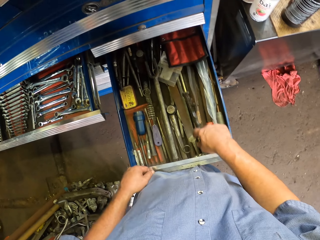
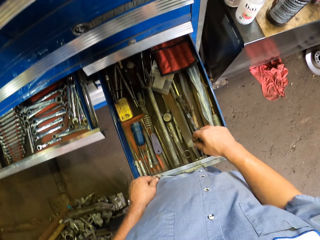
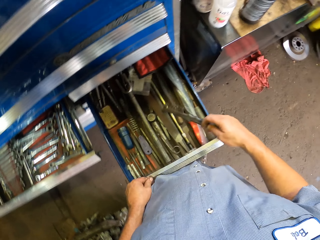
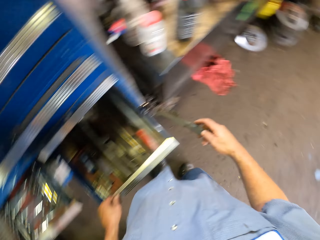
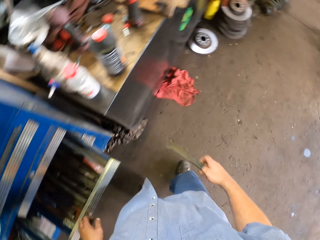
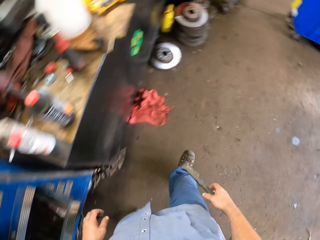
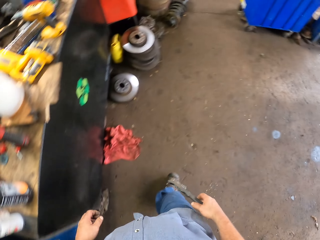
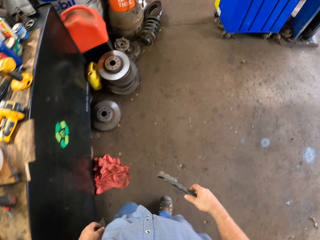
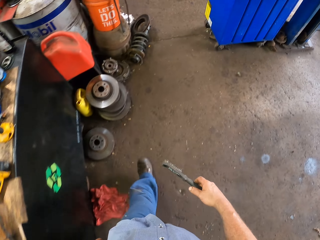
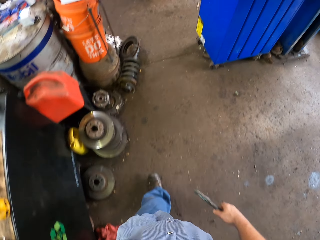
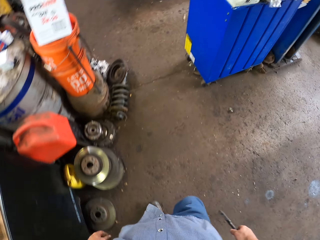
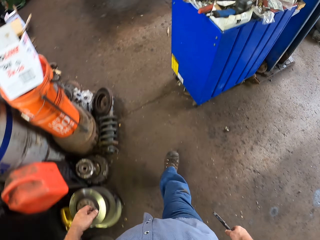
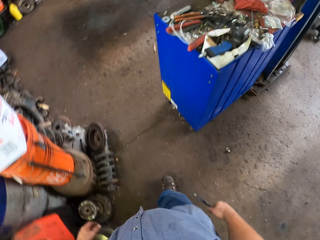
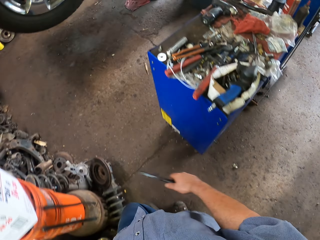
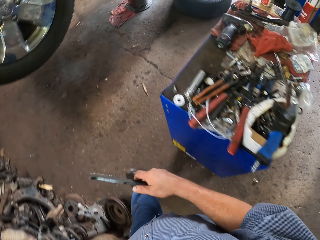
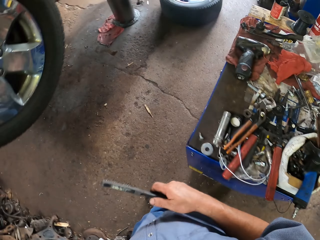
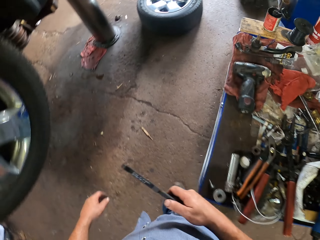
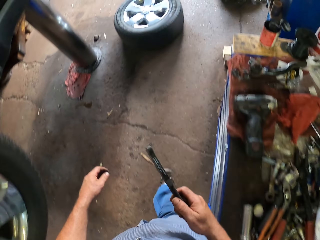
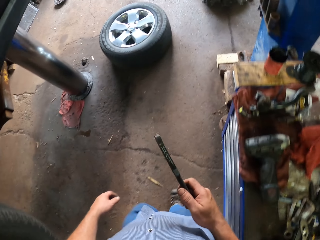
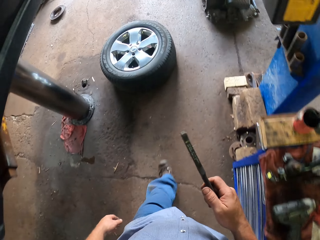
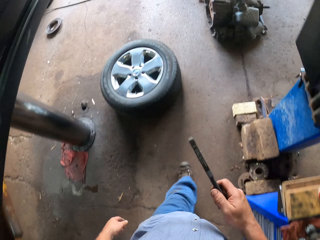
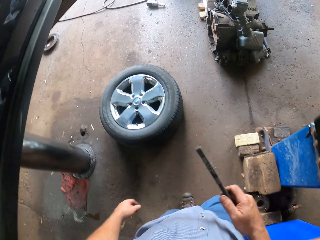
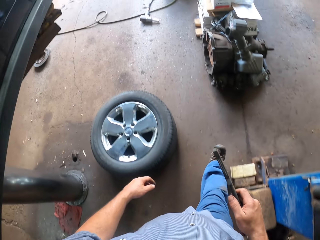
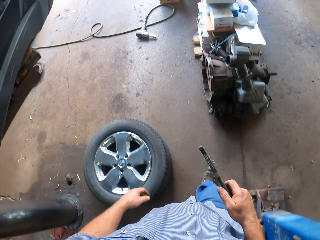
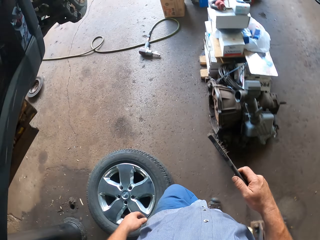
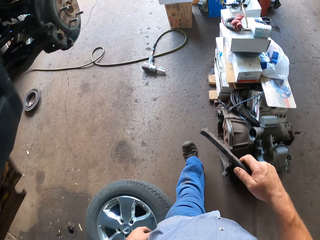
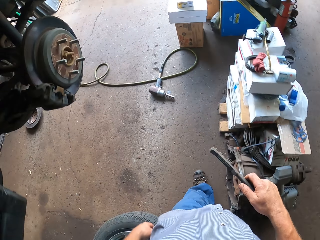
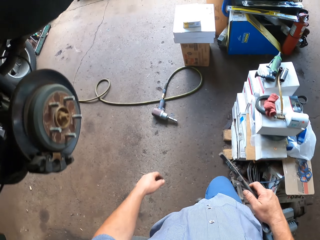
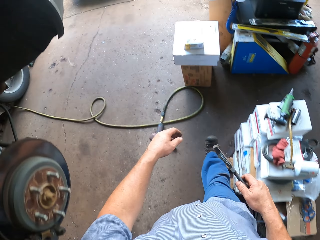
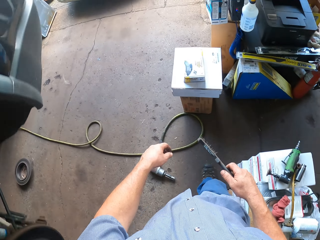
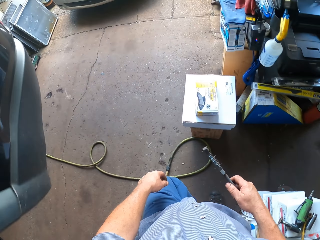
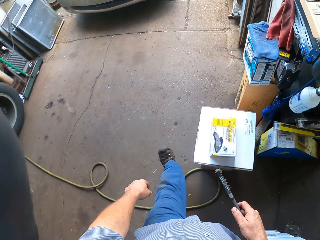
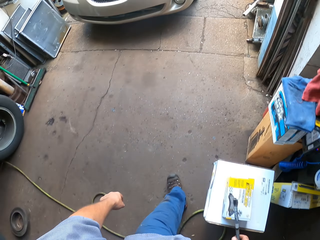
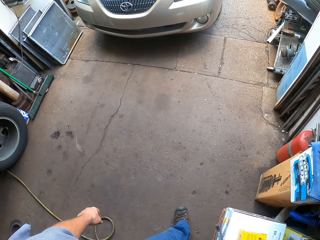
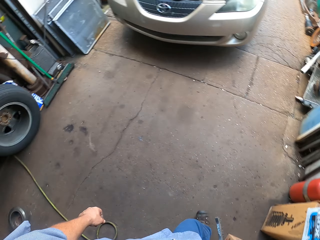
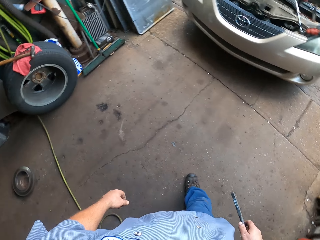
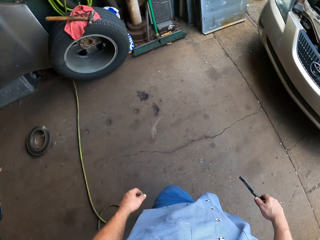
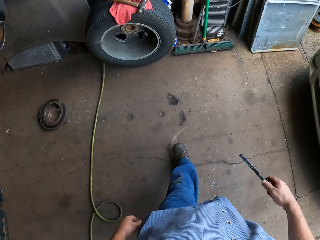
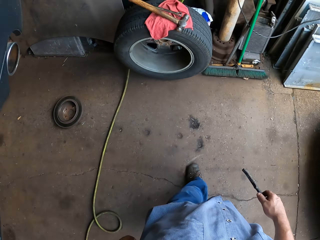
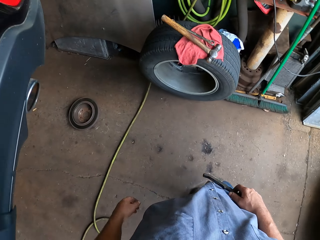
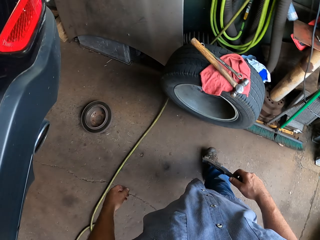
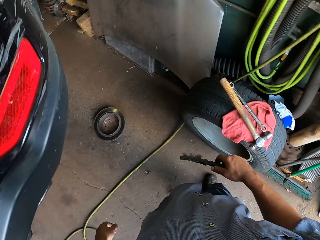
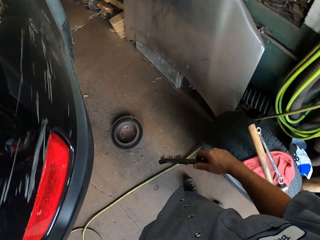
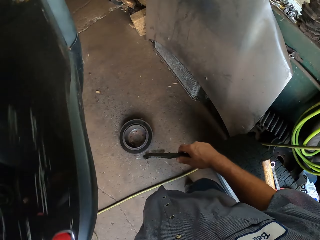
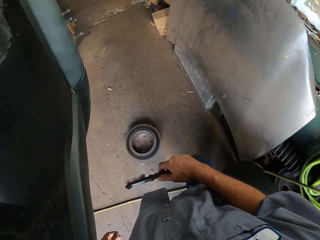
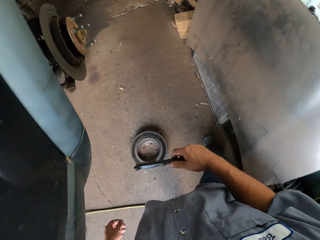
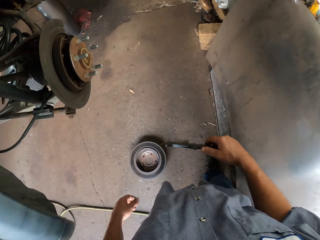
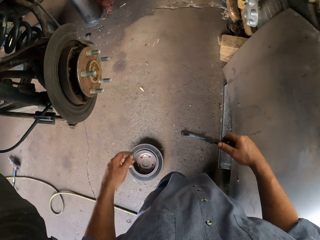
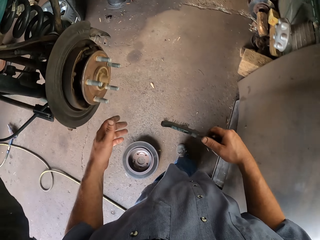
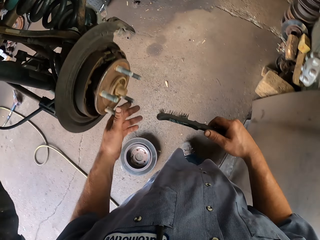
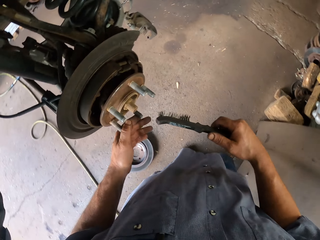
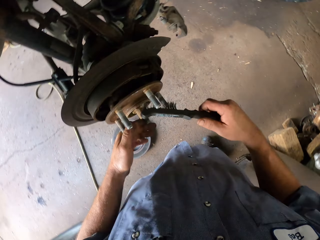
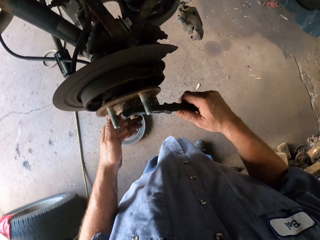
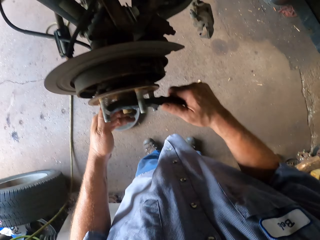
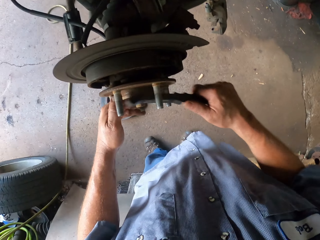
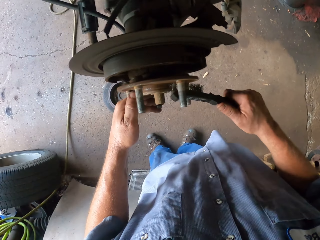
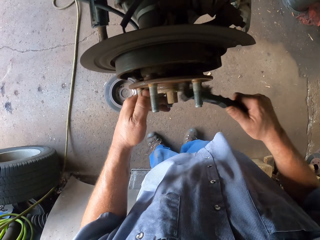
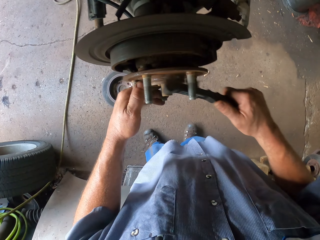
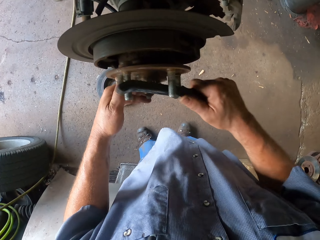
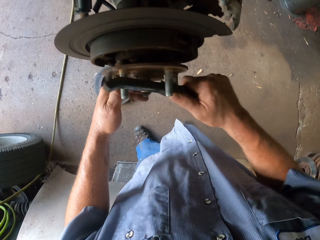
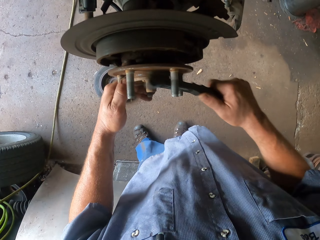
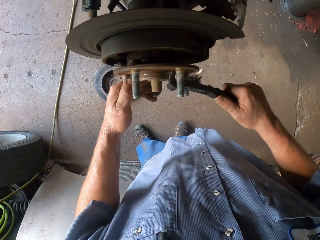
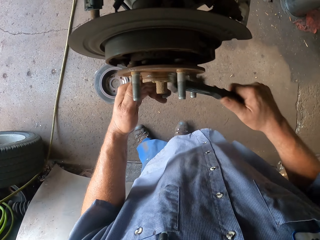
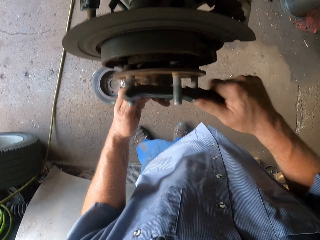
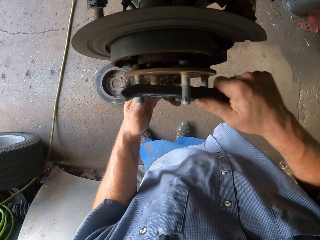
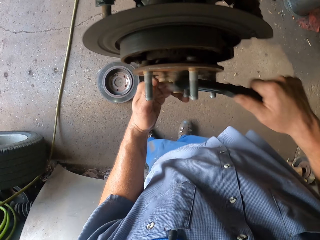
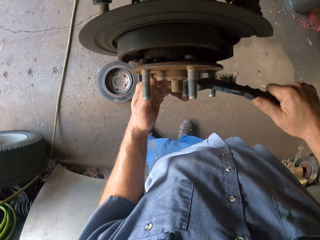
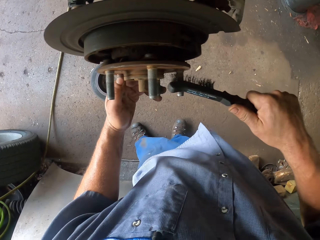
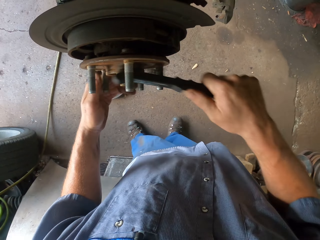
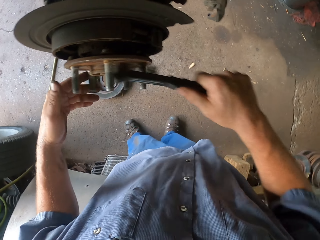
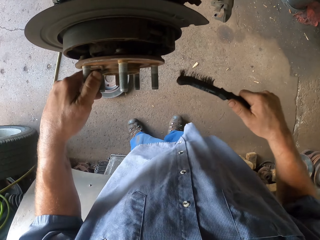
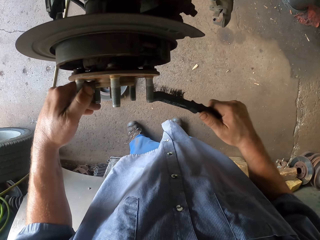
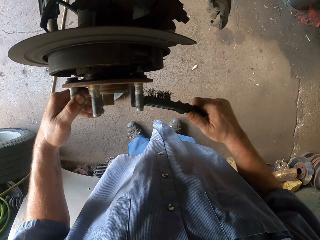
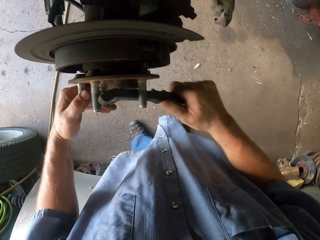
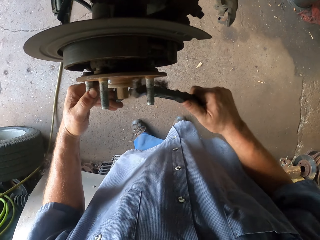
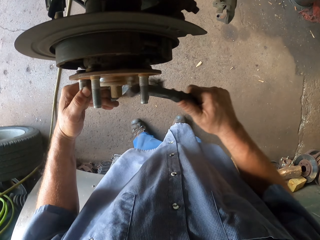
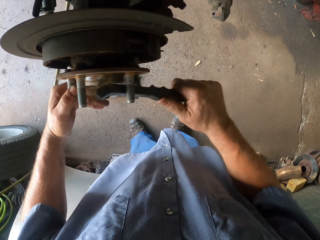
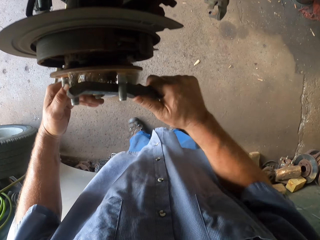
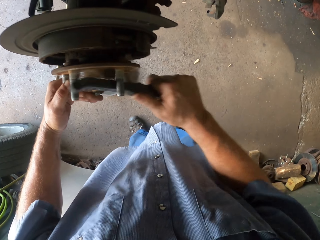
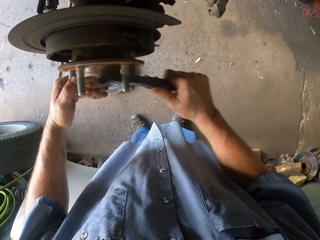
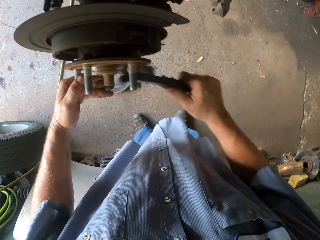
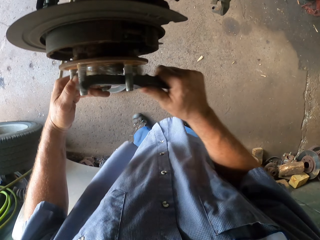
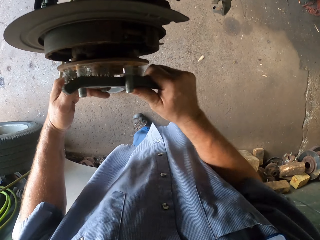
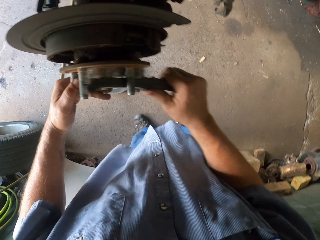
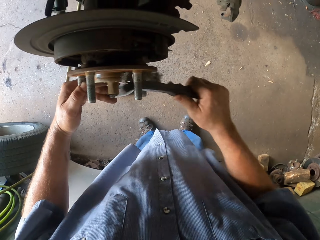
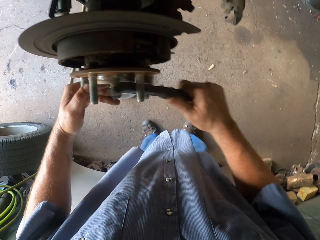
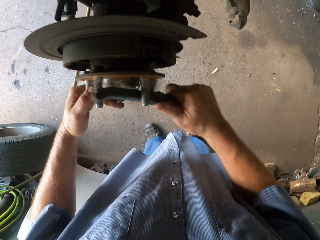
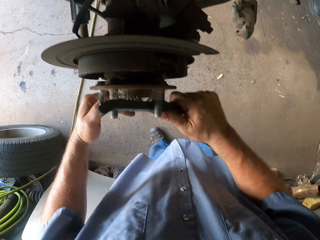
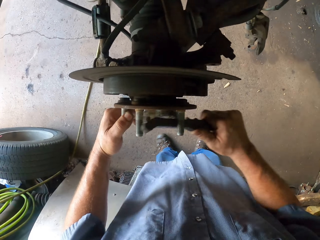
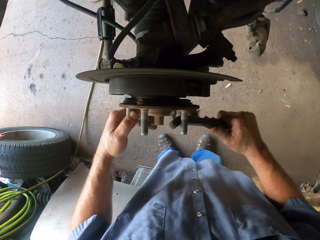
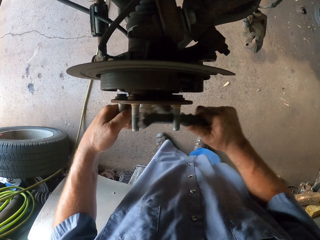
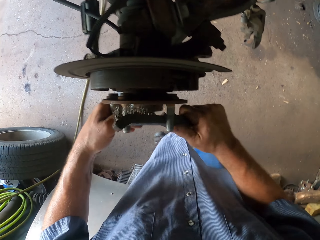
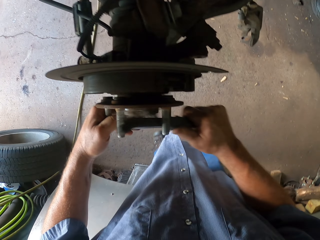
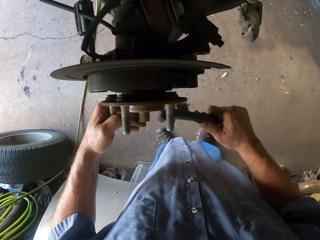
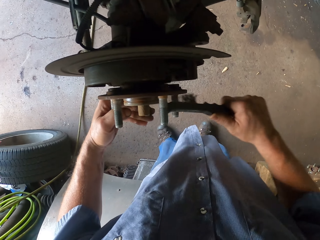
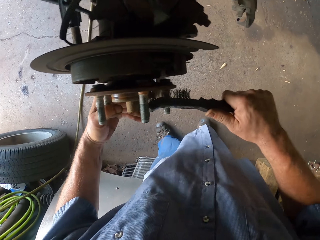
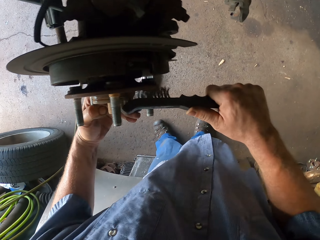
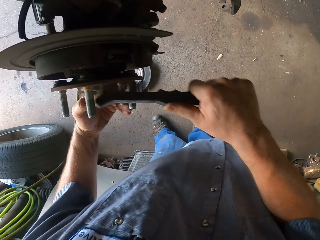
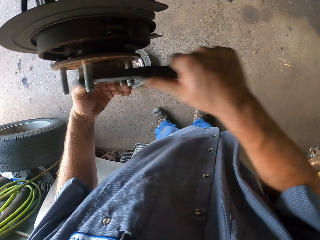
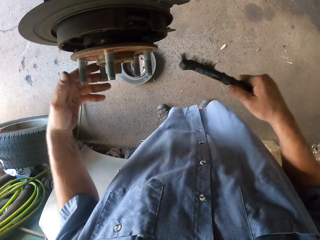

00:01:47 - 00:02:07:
The camera wearer picks up a brush from the drawer and closes the drawer. They walk around the garage. They scrub the metal with the brush. They clean the bearing with the brush again.
